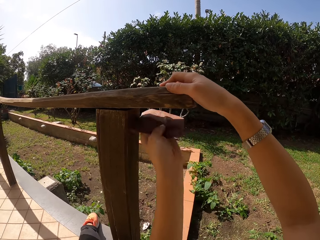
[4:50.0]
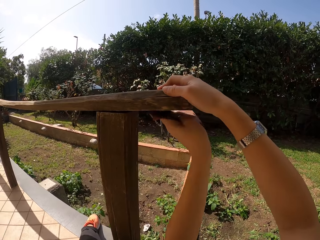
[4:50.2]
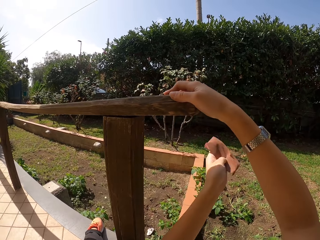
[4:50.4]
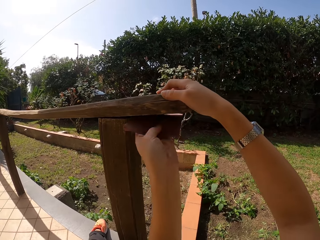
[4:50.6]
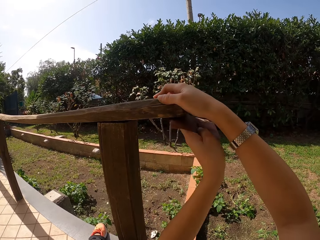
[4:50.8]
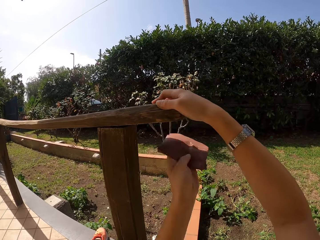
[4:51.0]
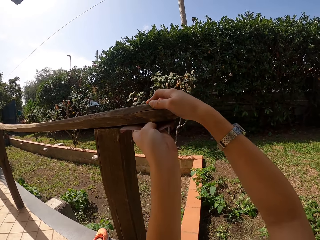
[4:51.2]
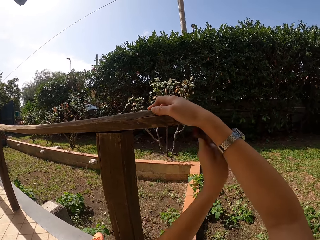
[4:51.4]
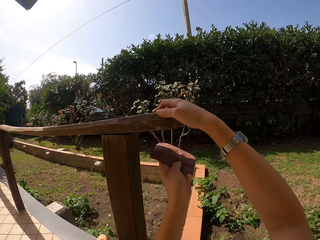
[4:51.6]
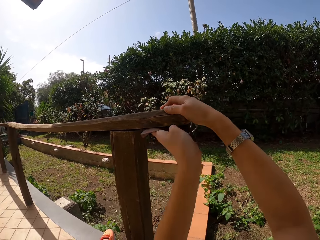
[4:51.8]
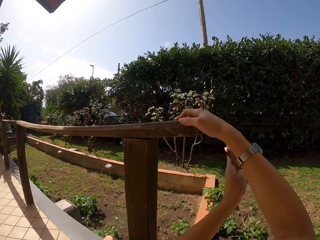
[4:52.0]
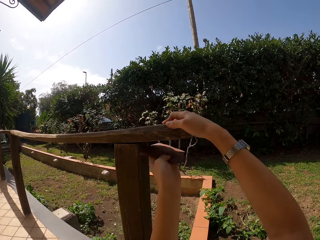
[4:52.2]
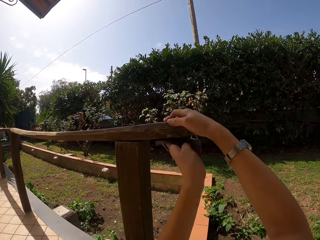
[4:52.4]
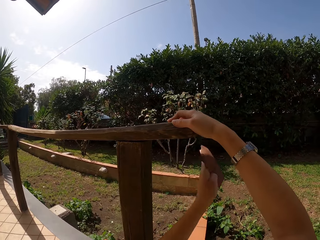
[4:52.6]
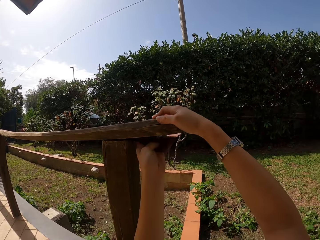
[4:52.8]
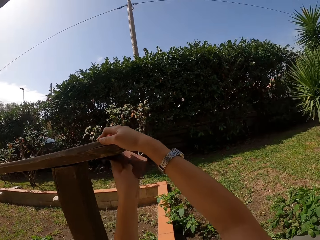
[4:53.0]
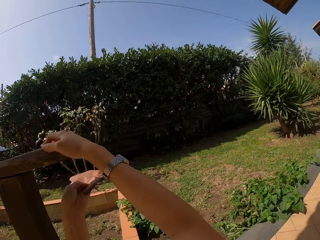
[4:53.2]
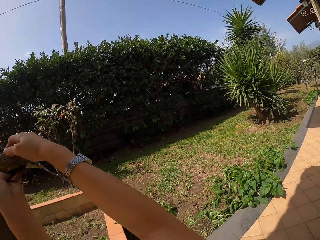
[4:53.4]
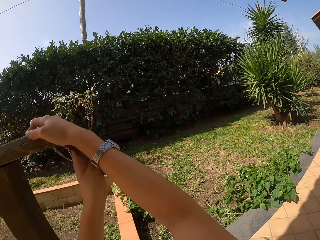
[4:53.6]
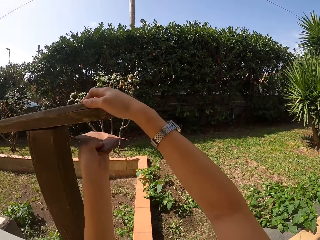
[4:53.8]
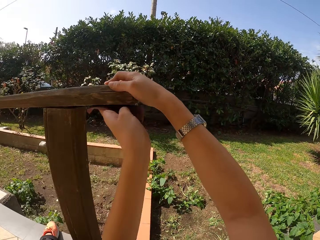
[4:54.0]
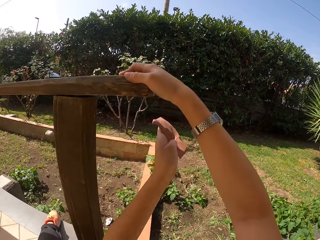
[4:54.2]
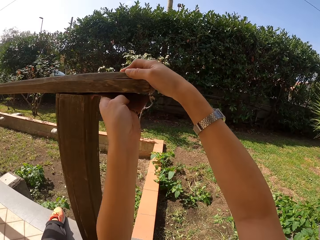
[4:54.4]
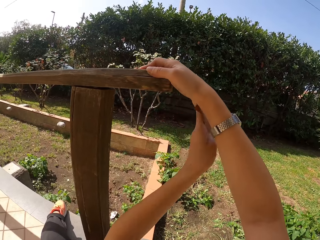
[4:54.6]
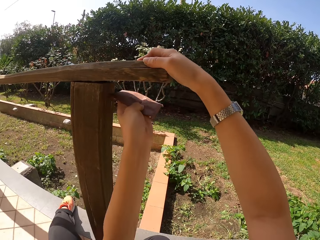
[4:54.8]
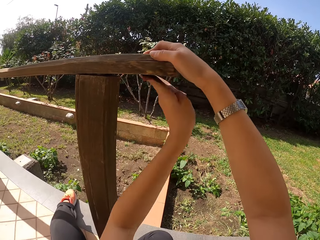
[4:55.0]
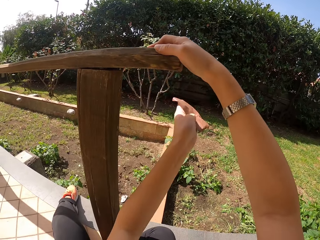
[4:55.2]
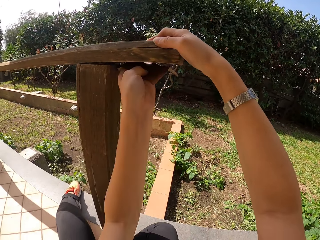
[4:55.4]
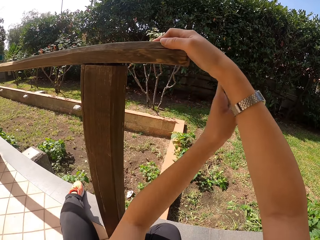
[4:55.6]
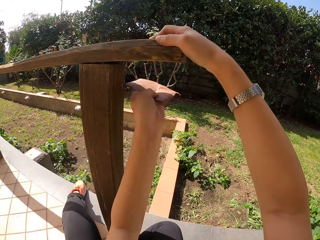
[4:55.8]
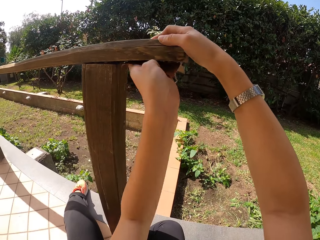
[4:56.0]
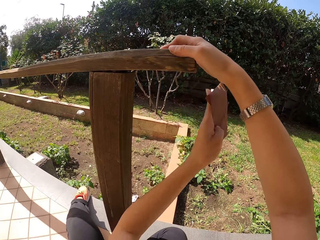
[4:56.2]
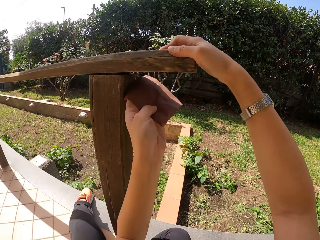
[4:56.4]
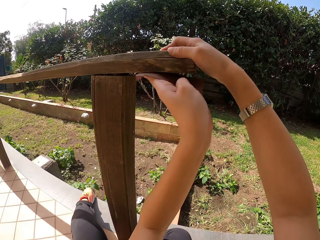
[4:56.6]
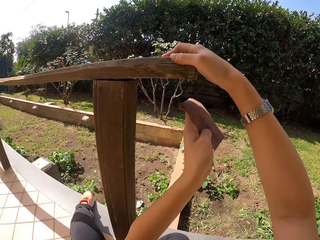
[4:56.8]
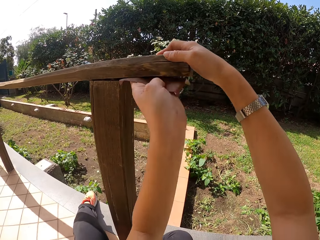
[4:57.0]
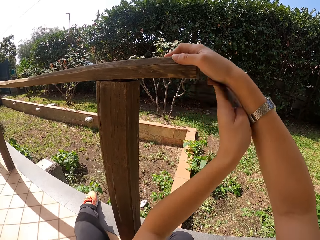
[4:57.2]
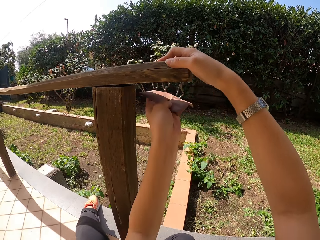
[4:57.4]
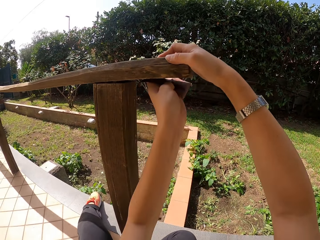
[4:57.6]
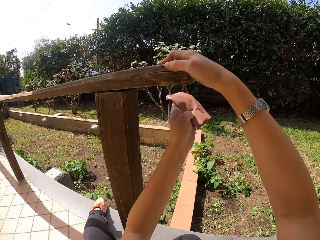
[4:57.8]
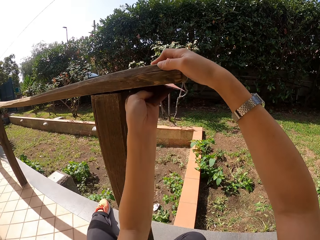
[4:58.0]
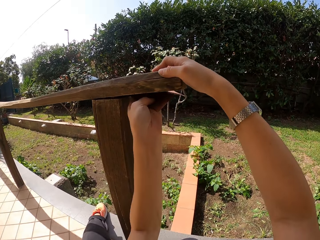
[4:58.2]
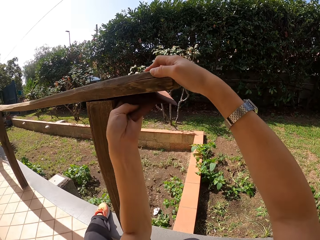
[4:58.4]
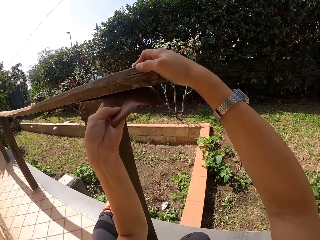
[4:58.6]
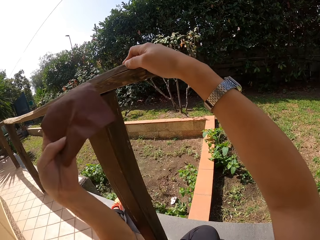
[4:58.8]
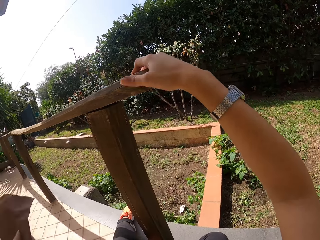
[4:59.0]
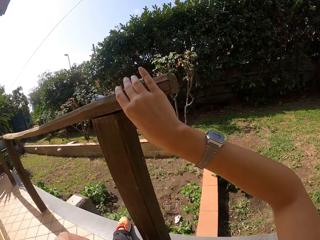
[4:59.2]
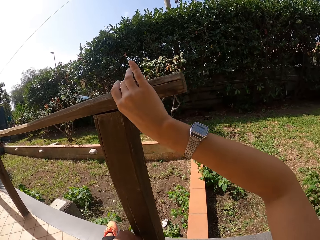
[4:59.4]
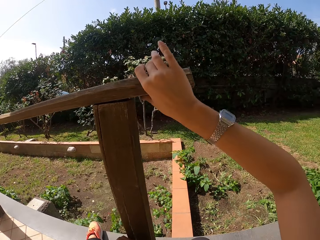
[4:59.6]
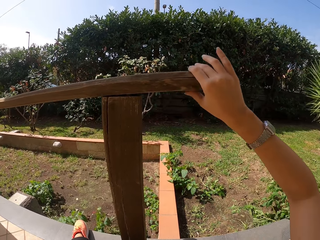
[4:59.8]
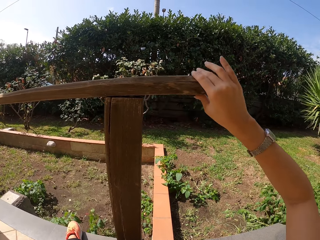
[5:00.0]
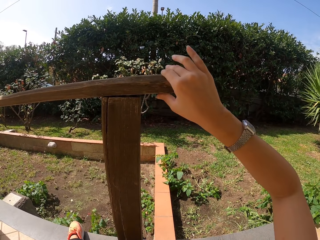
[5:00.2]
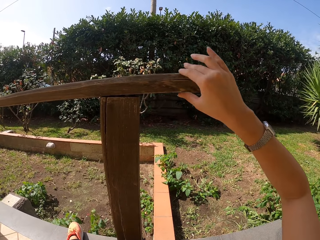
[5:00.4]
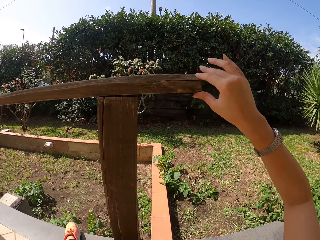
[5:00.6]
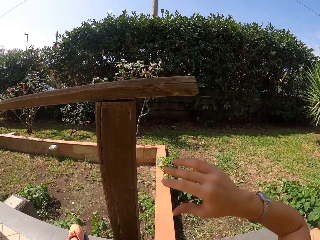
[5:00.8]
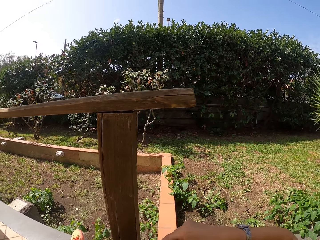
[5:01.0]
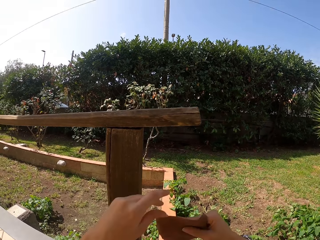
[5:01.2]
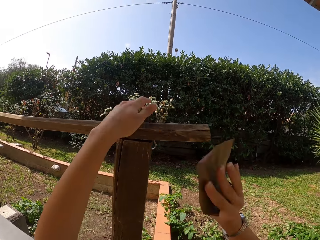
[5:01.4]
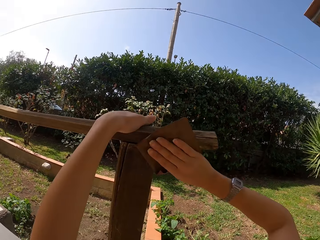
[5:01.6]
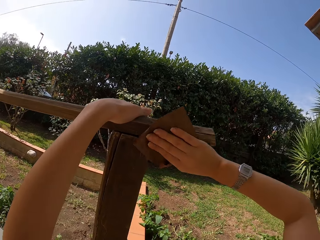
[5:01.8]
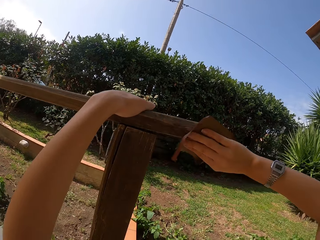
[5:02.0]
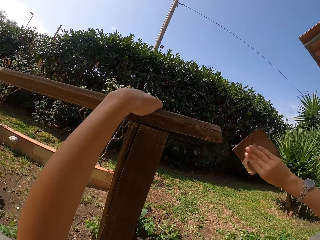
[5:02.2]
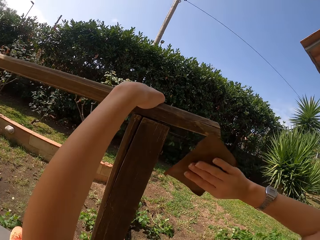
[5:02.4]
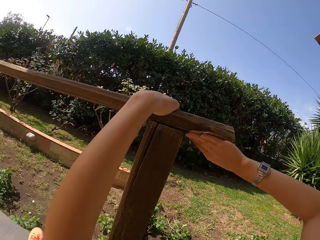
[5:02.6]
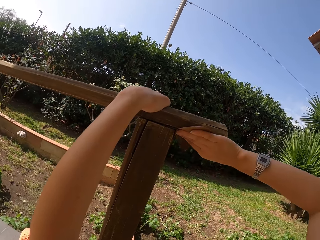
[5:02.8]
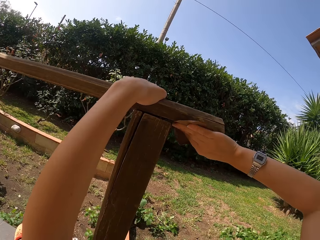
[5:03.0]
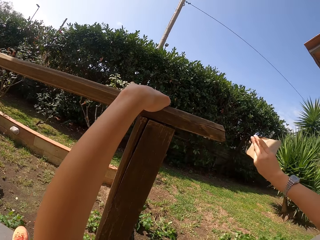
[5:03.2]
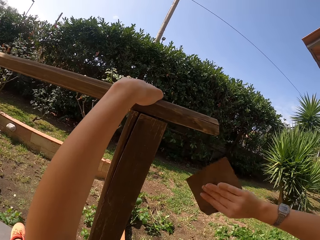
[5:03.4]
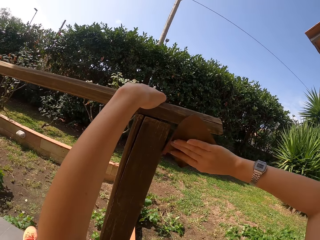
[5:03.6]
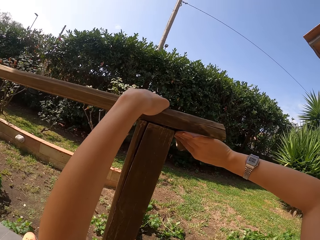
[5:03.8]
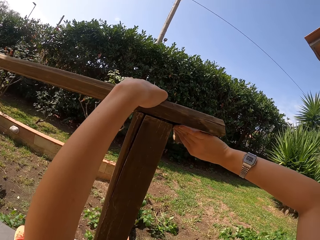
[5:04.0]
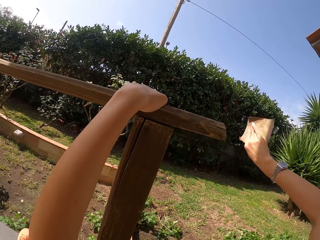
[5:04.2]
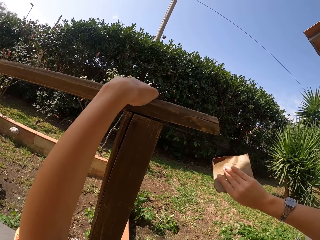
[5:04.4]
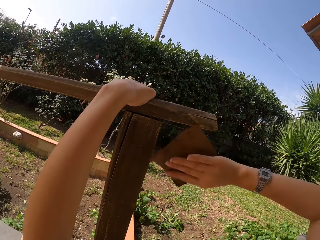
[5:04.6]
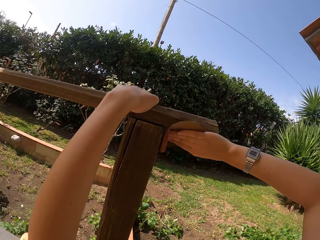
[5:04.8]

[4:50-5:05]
The camera wearer touches the wood frame with his right hand. He passes the sandpaper from his left hand to his right hand. He continues sandpapering the wood frame.

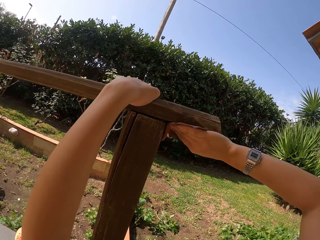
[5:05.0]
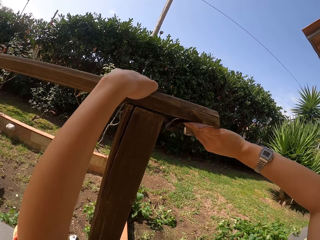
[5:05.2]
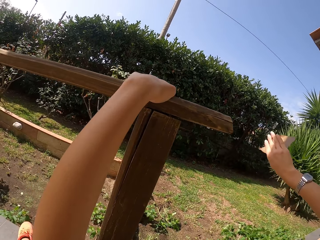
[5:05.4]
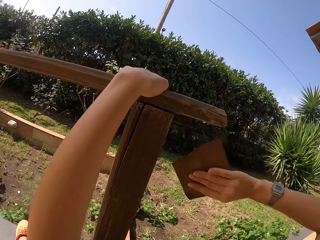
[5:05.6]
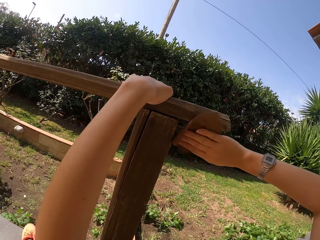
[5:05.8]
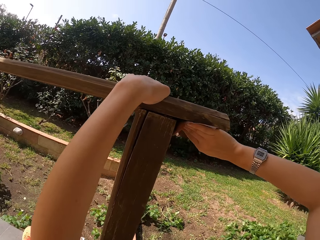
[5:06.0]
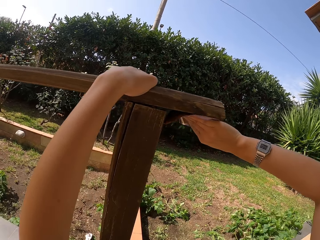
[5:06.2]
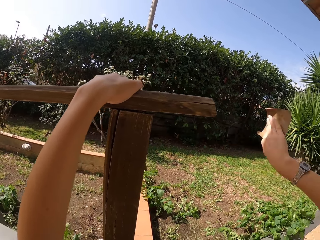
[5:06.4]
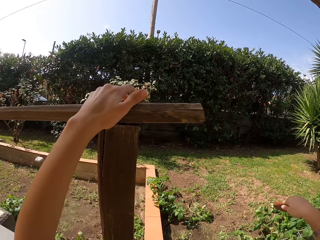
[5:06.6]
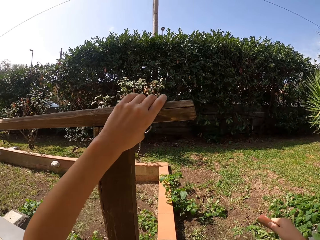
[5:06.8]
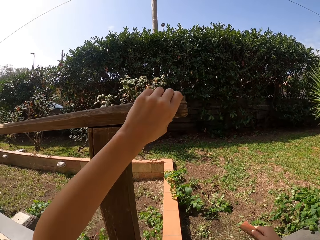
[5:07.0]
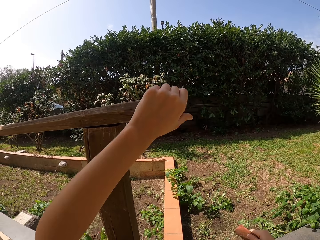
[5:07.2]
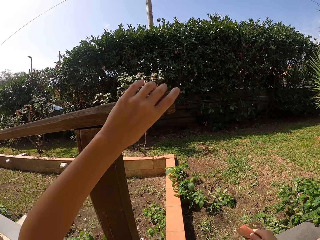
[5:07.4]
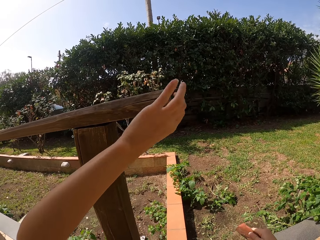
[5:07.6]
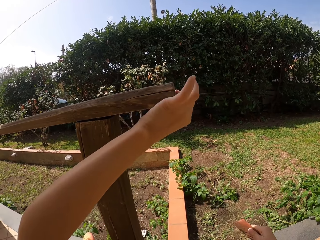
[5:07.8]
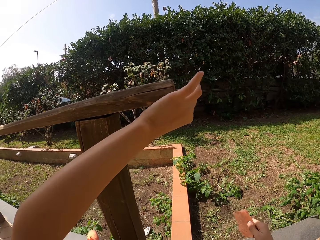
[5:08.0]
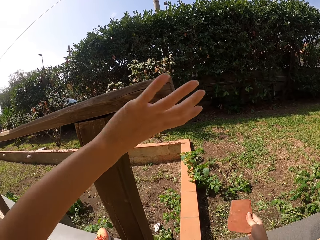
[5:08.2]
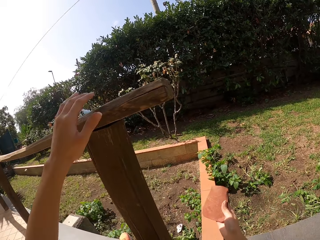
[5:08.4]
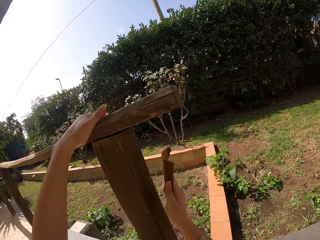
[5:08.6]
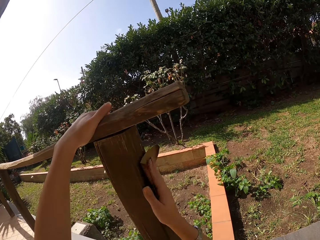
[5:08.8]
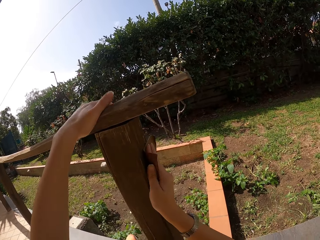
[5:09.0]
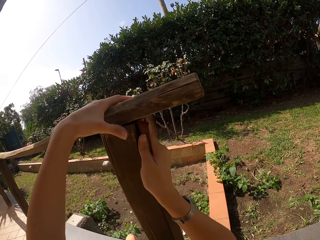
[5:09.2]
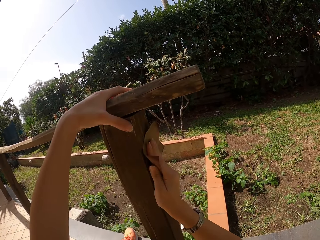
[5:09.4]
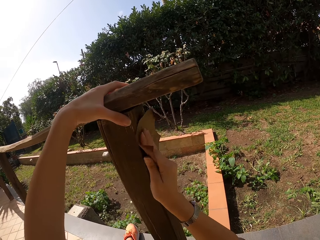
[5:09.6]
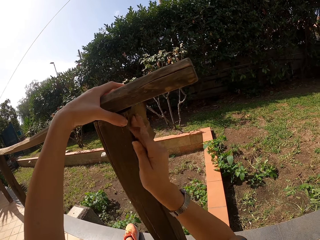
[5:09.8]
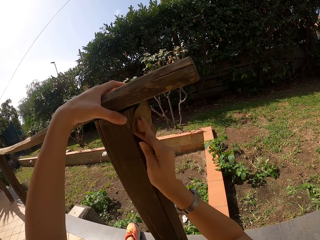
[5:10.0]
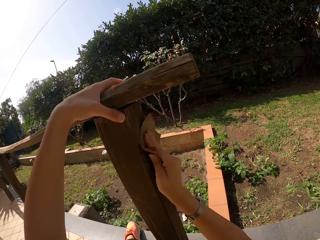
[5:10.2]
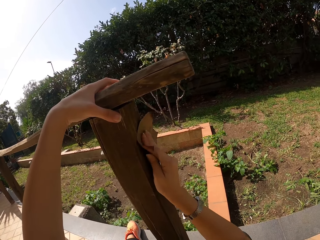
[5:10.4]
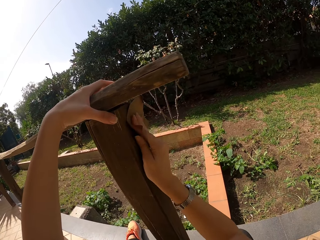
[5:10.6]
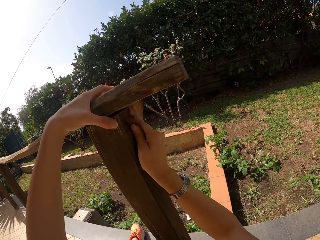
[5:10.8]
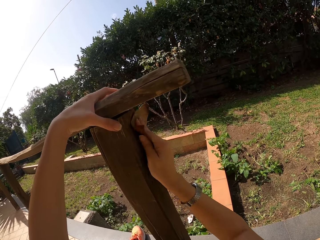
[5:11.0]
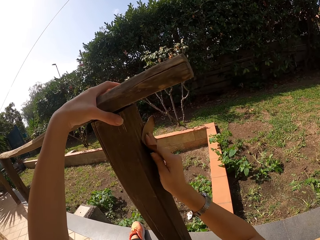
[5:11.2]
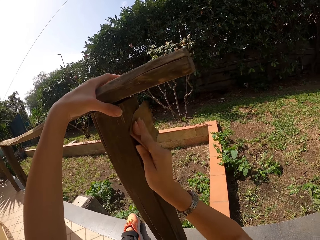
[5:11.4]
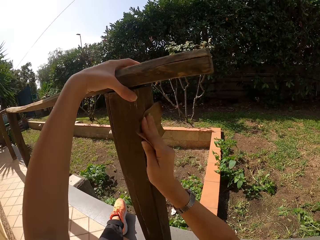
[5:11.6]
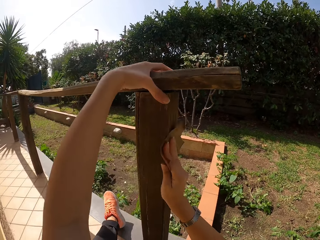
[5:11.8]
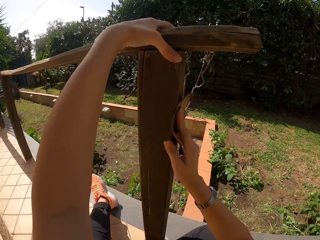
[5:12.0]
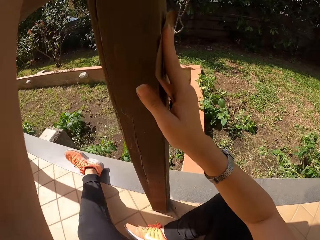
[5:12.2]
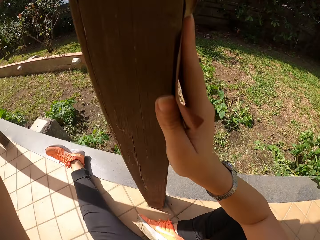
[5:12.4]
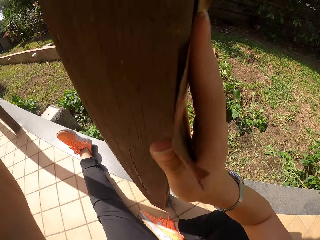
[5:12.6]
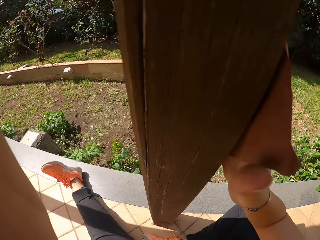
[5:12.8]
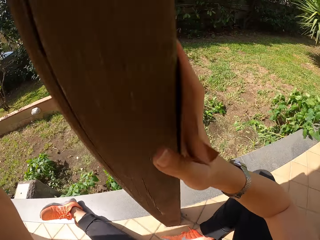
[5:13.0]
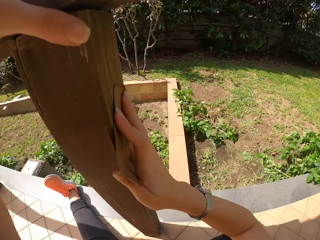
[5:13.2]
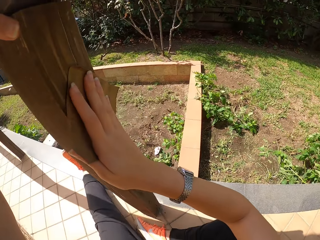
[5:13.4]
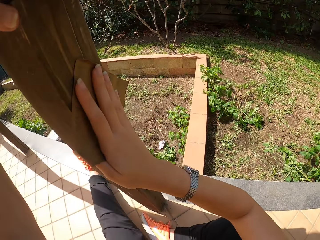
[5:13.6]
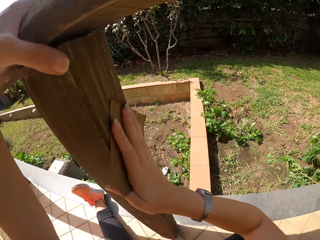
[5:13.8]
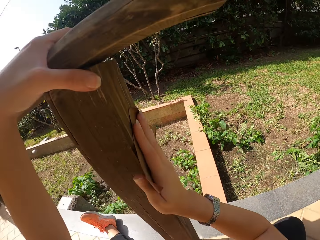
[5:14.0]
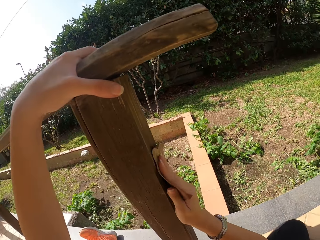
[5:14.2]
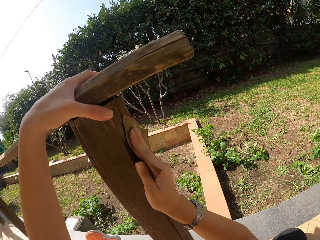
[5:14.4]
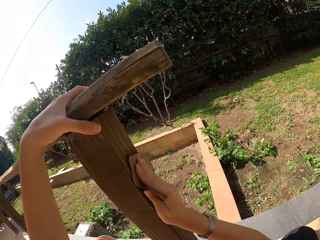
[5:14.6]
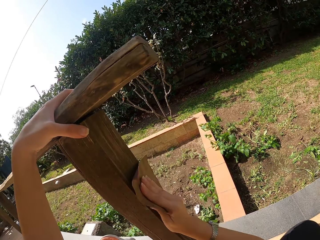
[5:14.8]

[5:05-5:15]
The camera wearer touches the wood frame with his left hand. He continues sandpapering the wood frame.
